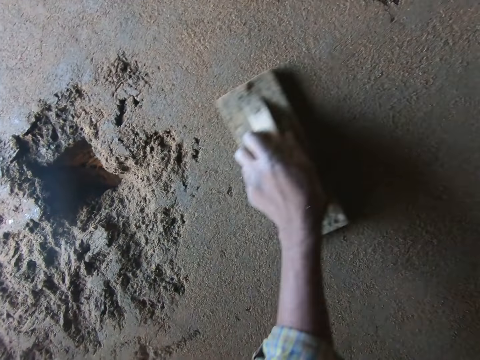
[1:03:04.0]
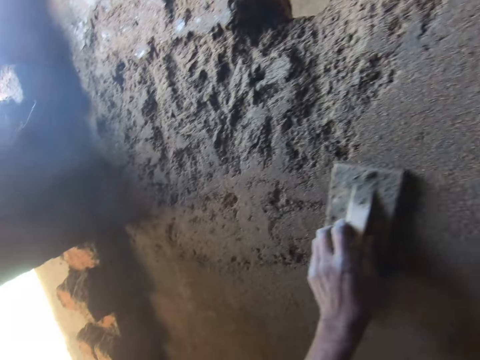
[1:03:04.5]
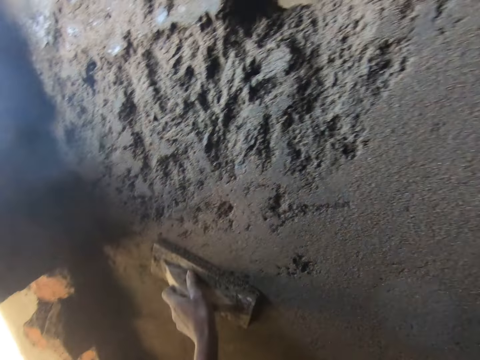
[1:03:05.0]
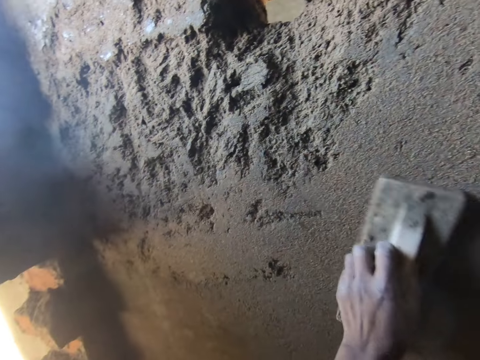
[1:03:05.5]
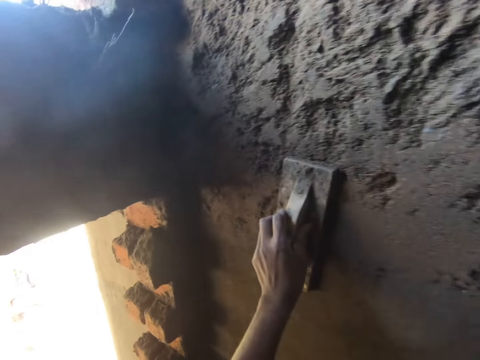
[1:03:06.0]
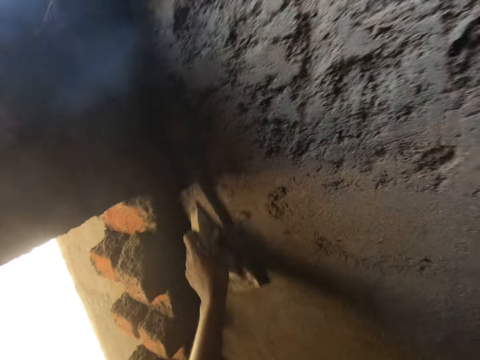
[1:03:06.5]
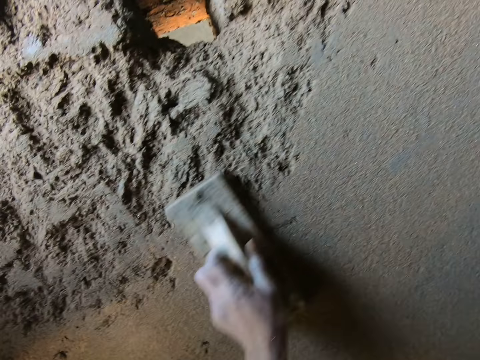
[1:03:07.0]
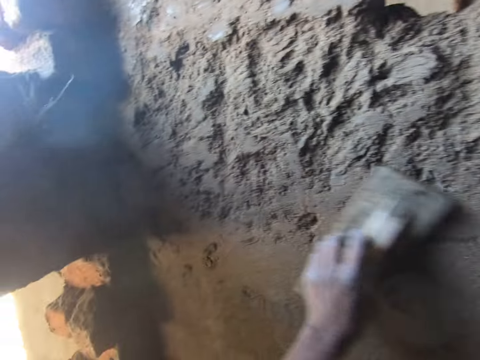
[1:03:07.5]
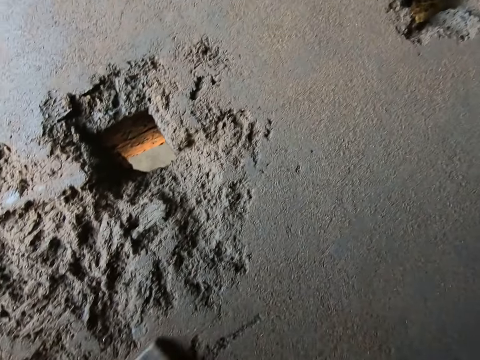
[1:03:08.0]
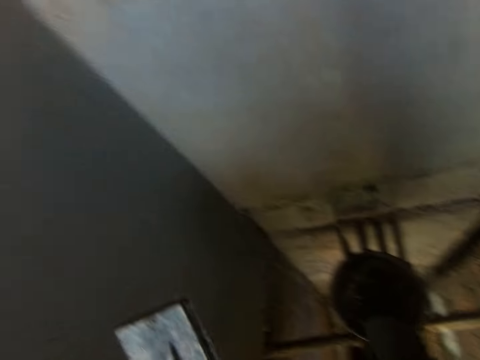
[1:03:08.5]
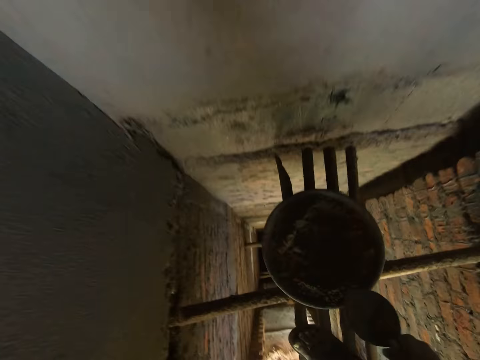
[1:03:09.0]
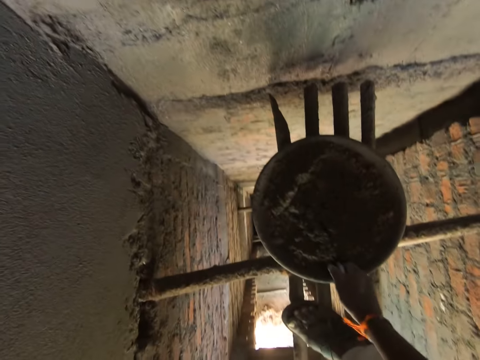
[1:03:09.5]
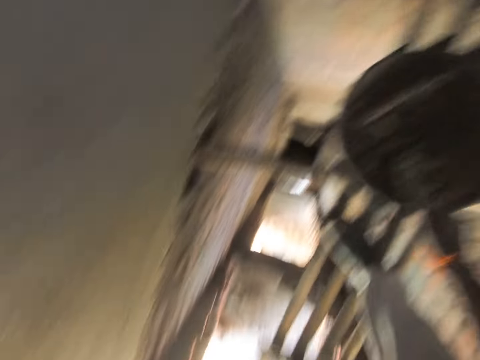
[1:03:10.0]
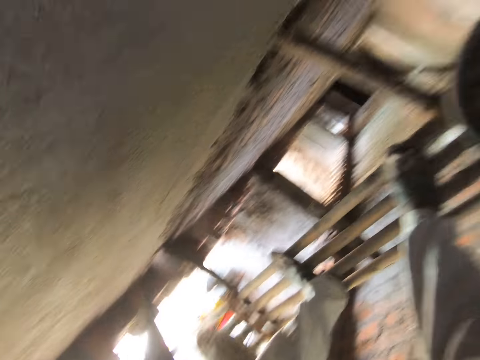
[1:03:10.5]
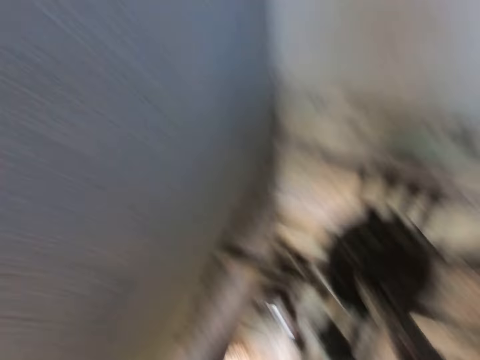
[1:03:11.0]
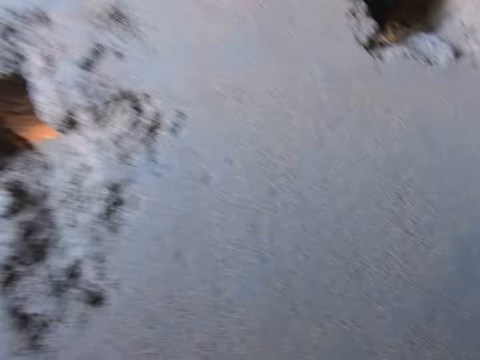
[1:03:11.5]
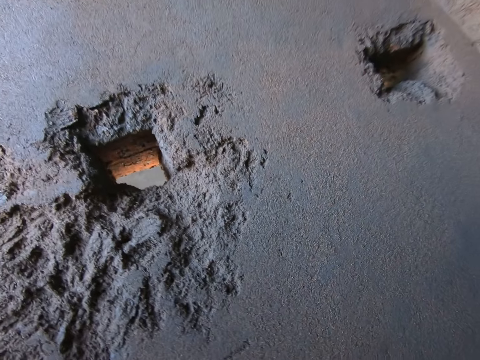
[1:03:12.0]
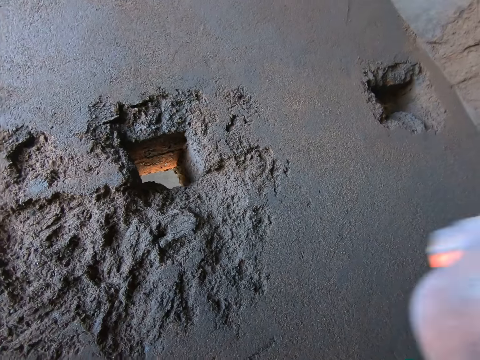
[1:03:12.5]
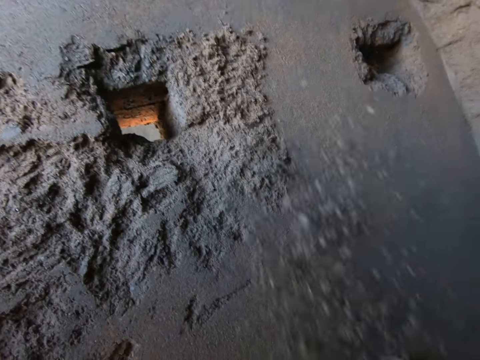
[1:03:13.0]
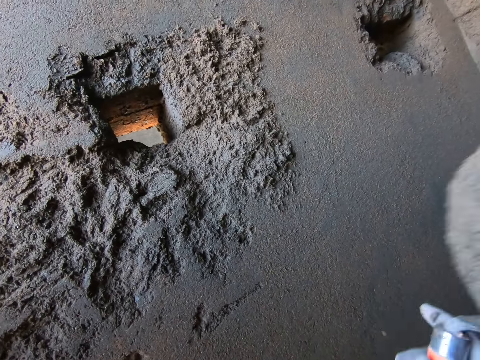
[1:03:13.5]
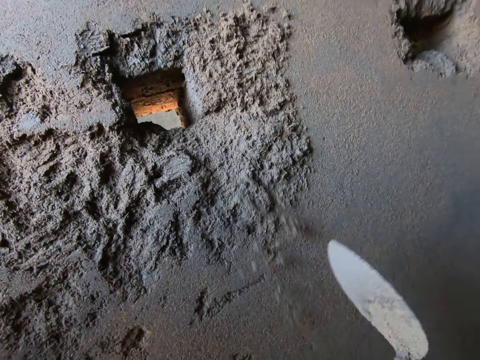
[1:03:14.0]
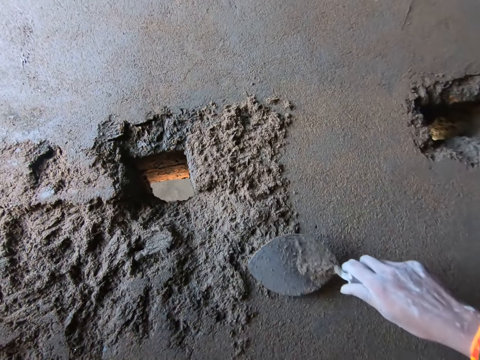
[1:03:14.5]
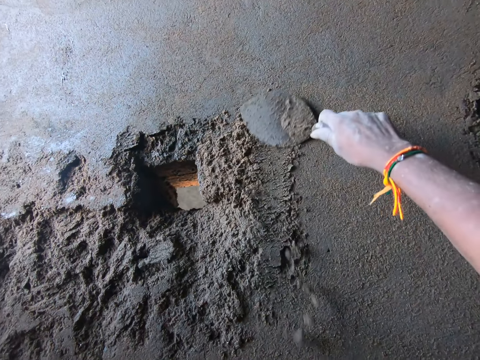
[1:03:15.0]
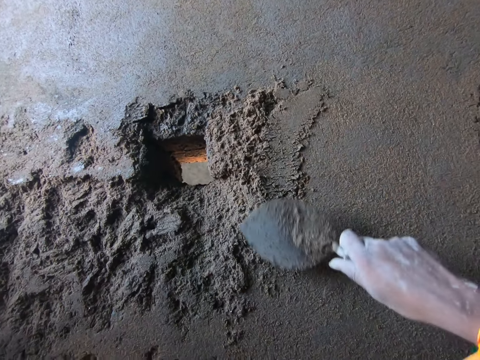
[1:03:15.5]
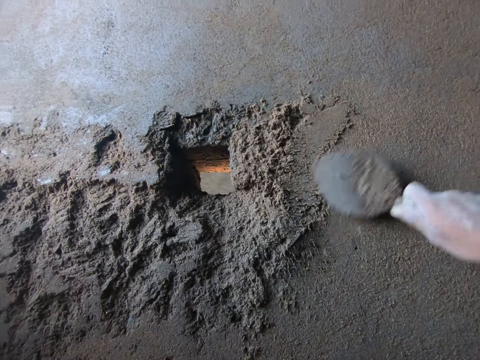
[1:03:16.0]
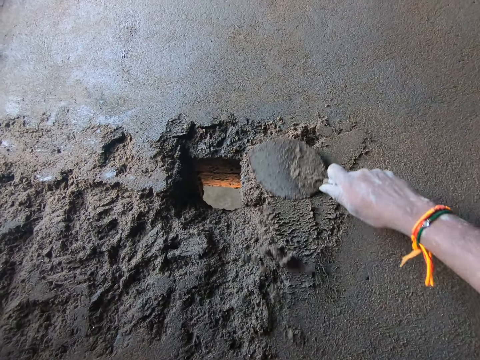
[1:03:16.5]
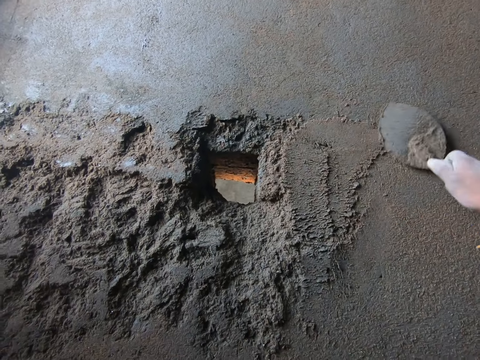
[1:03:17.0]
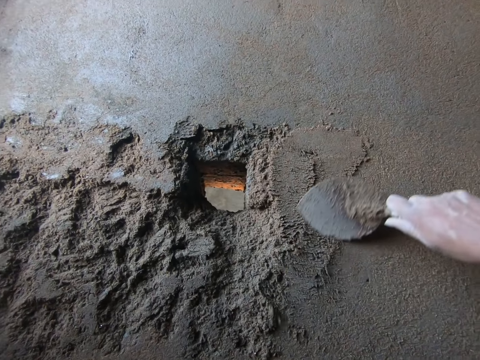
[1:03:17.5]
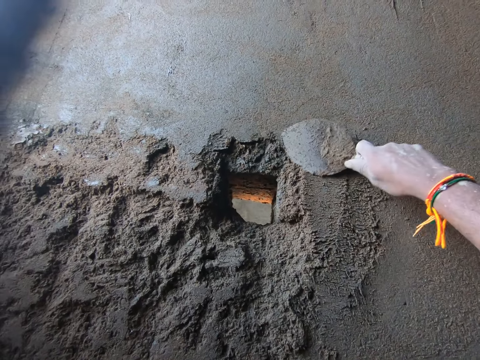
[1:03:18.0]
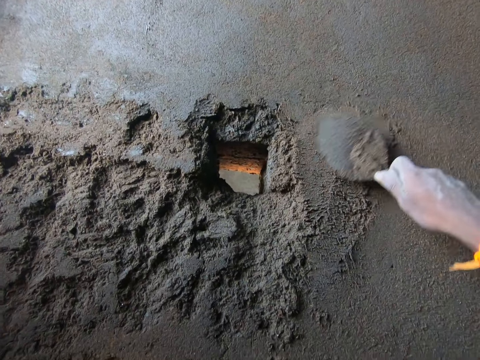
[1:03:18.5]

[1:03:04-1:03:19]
The camera wearer takes some cement mortar or concrete from the head pan with the hand trowel in his right hand. He splashes the cement mortar on the wall with the hand trowel in his right hand. He spreads the cement mortar on the wall with the hand trowel in his right hand. He levels the concrete.

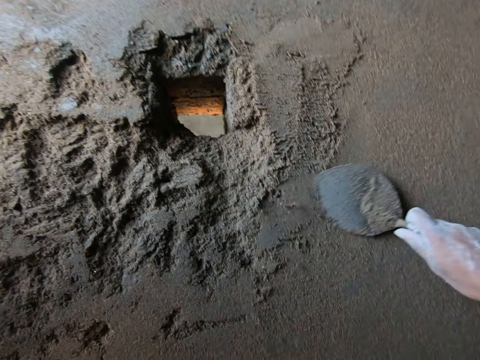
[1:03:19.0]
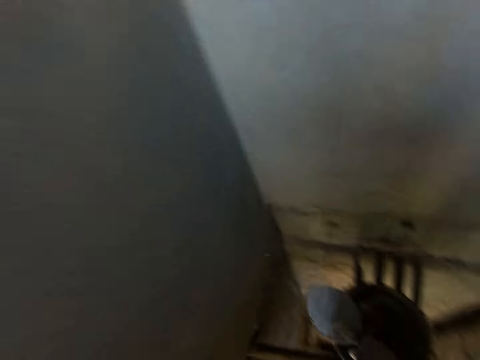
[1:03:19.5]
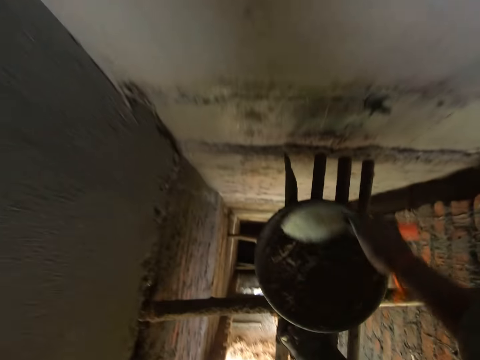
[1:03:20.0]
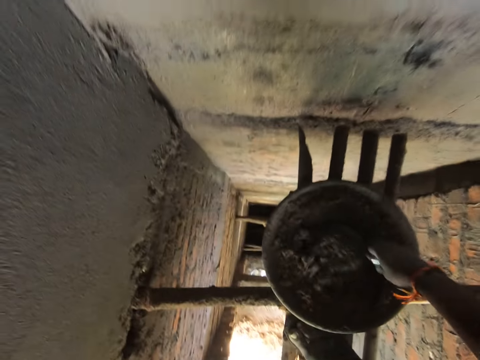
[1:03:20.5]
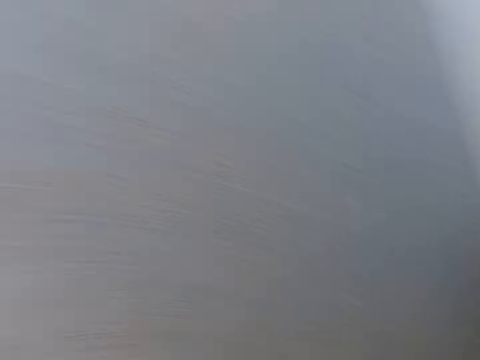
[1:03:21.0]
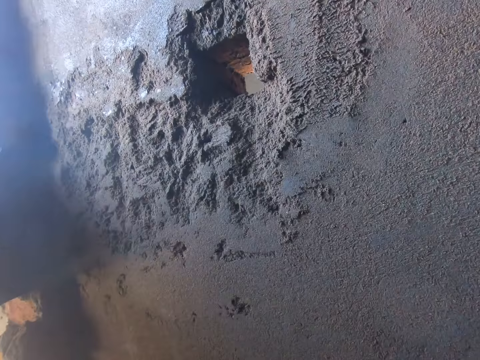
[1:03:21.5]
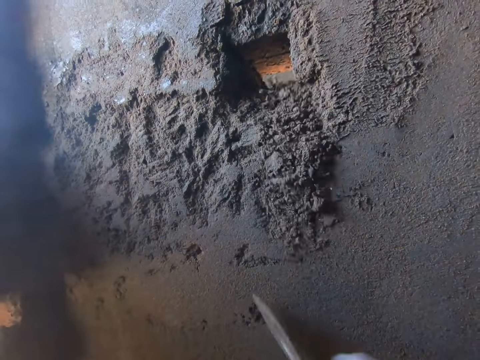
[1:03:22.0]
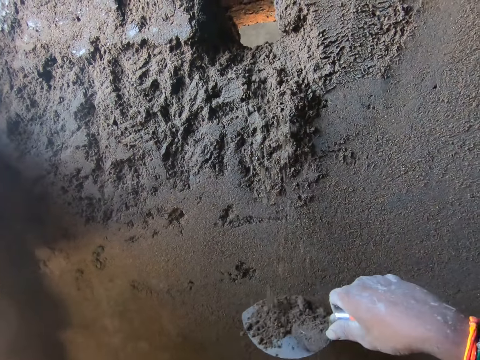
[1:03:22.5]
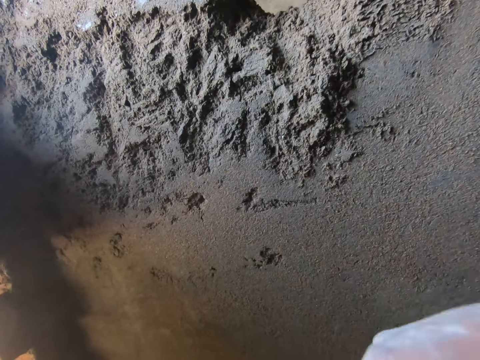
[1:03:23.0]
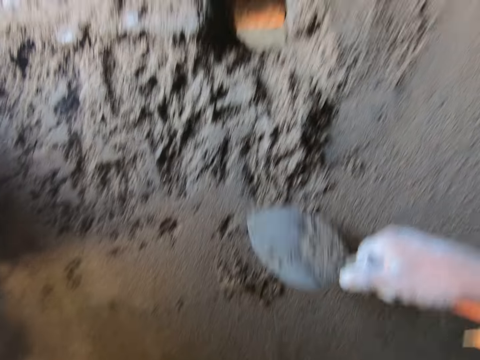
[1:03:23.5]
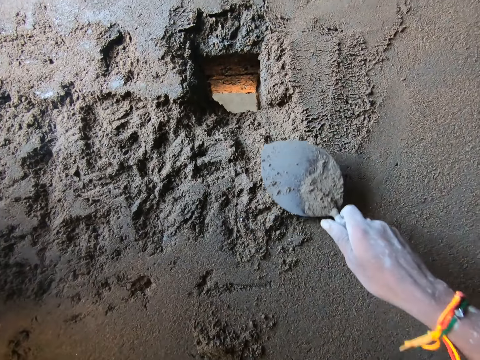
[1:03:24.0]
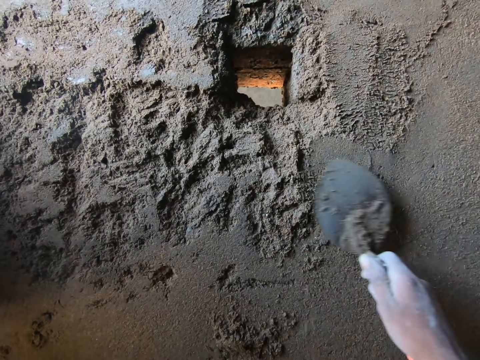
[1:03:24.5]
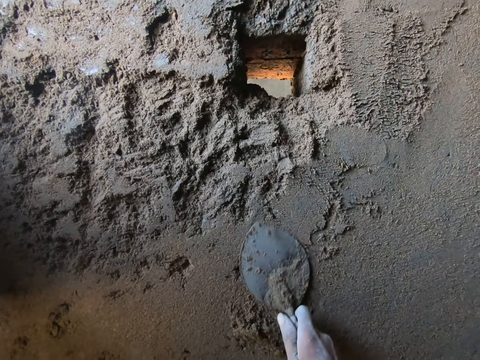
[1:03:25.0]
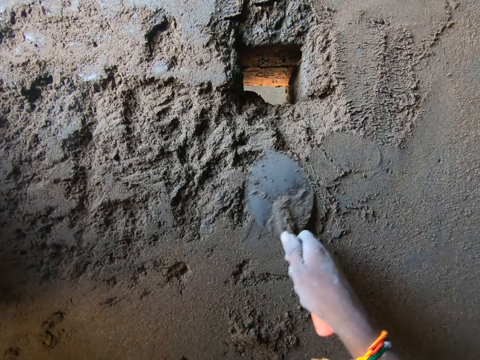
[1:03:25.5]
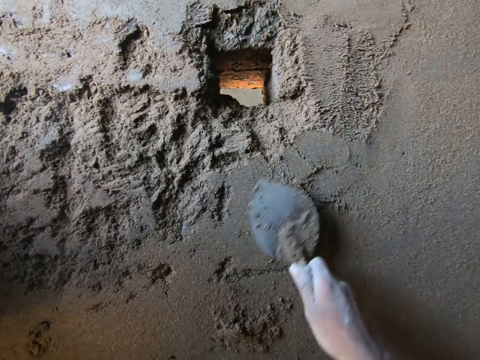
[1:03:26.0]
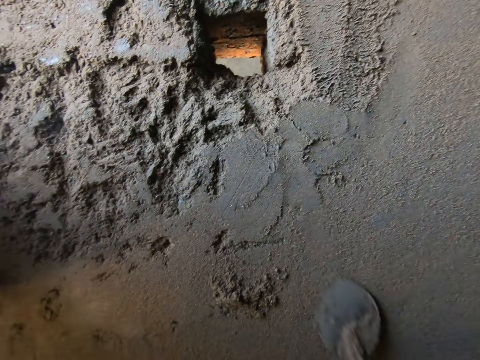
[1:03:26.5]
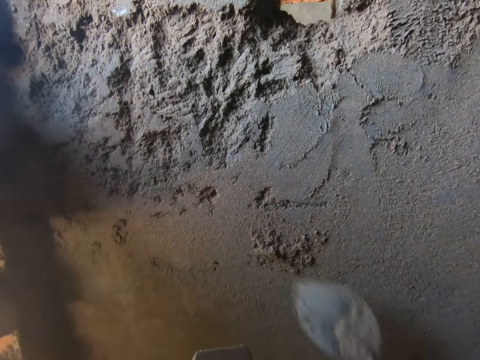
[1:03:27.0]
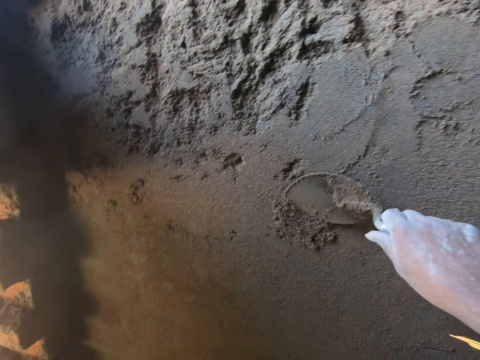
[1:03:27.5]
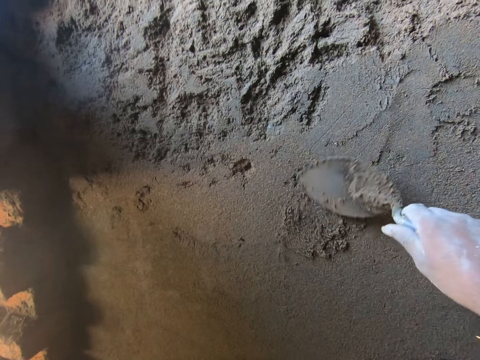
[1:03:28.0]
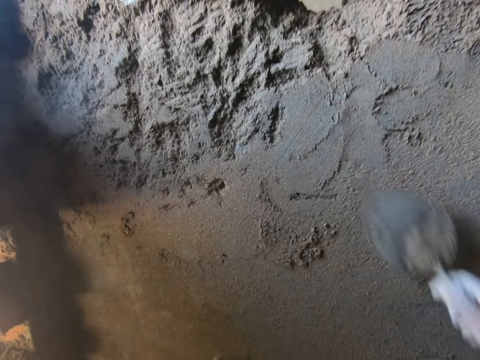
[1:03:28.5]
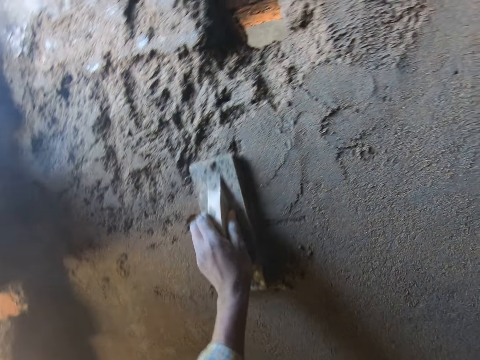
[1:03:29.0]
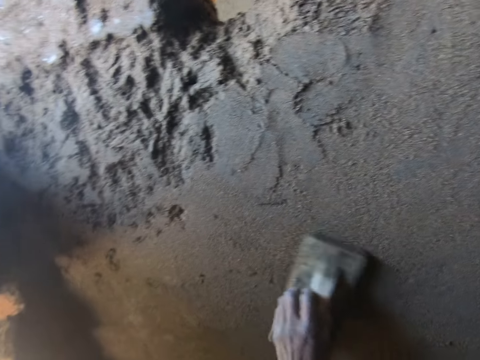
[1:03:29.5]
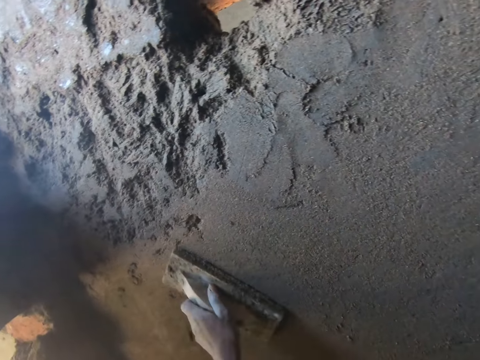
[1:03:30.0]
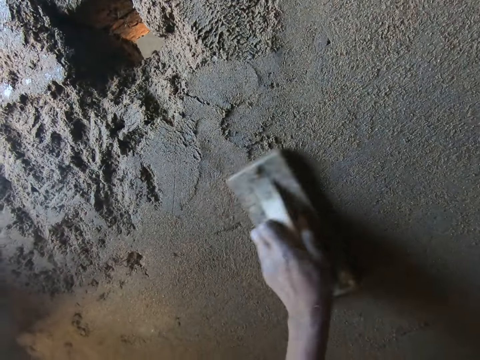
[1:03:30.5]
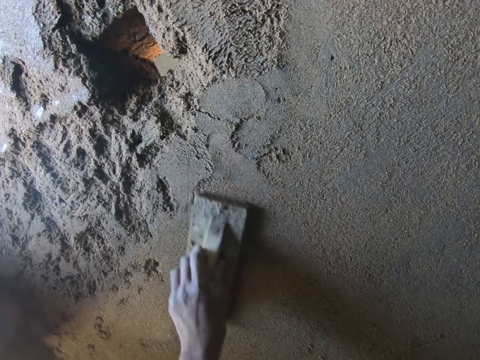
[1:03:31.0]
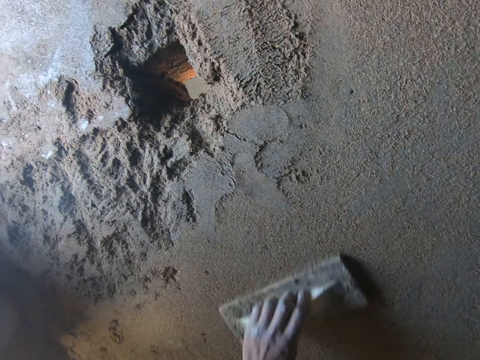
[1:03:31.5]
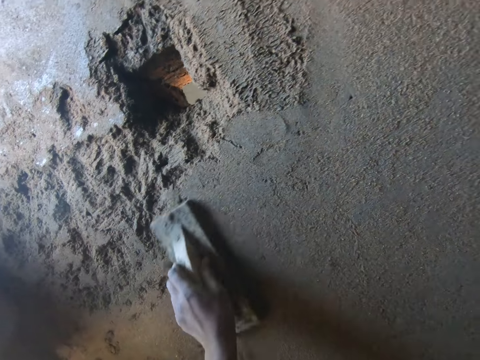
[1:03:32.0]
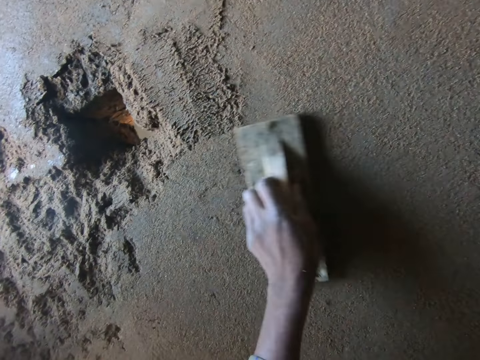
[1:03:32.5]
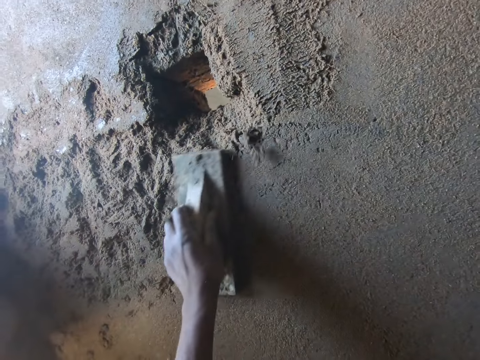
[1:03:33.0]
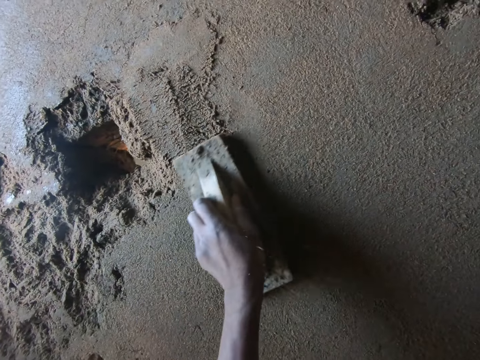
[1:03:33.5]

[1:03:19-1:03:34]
The camera wearer scoops some cement mortar or concrete from the head pan on the scaffold with the trowel in his right hand. He splashes the cement mortar from the trowel in his right hand to the wall. He spreads the concrete to the wall. He plasters the wall with the trowel in his right hand. He levels the concrete. He plasters the wall with the hand float in his left hand.
